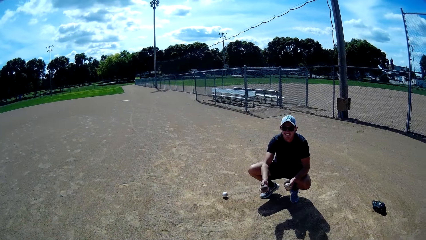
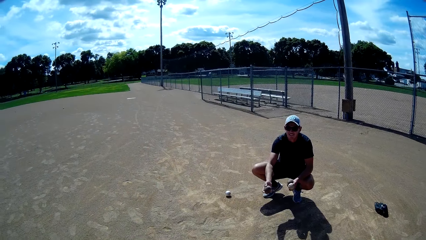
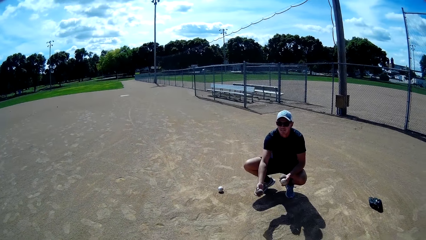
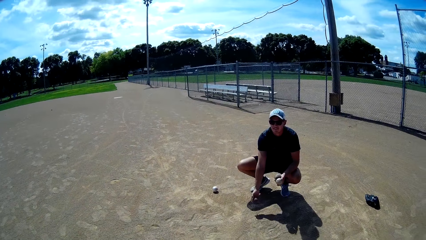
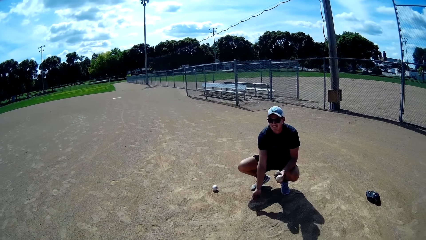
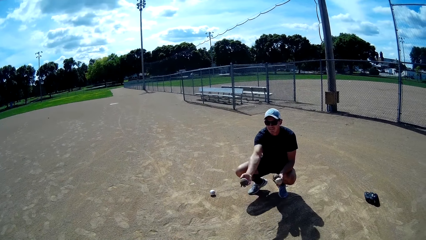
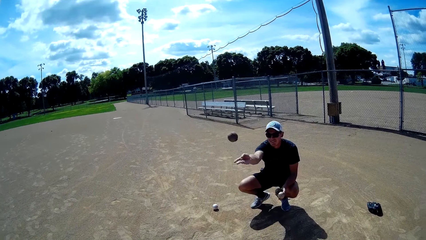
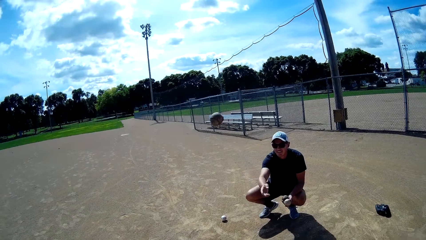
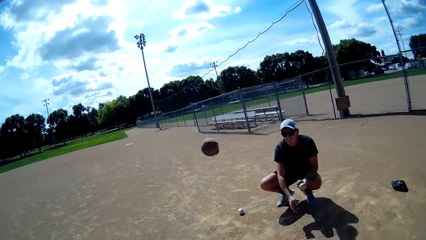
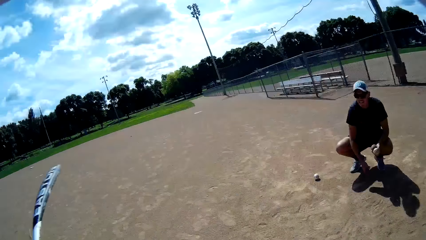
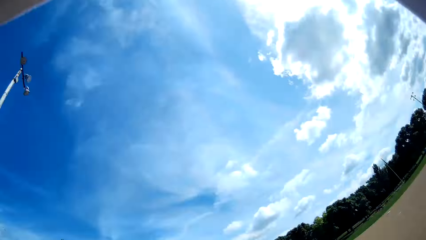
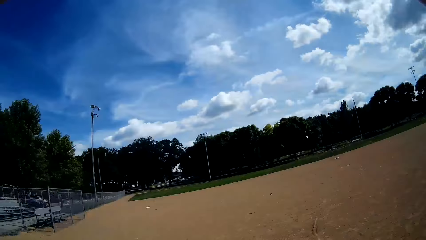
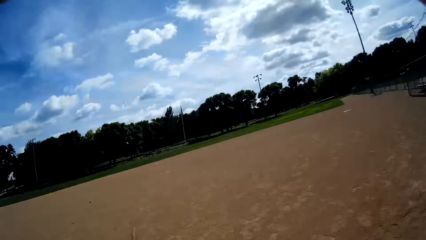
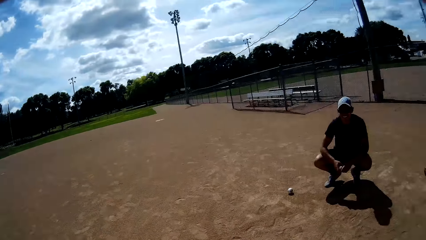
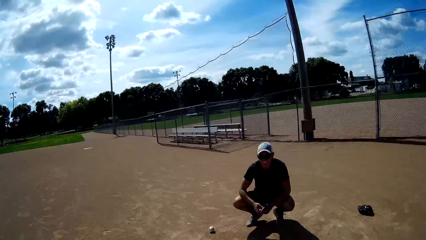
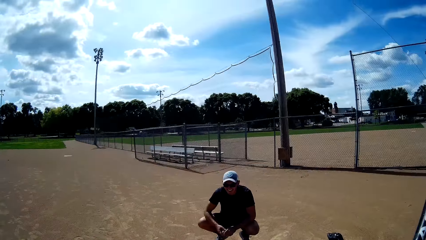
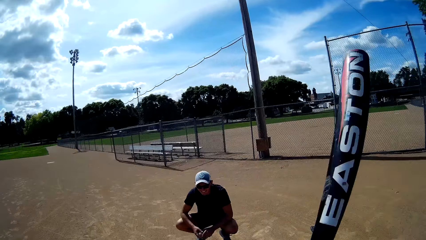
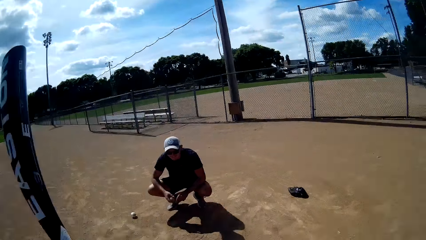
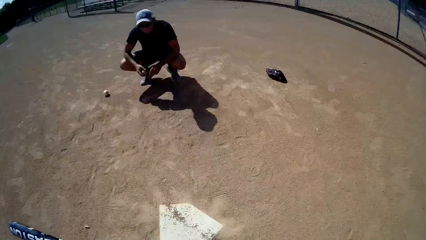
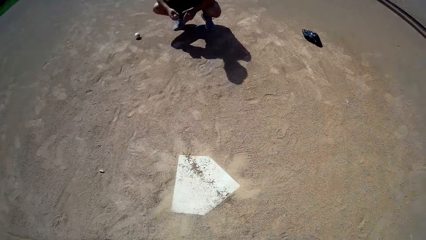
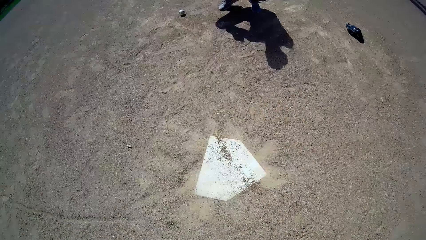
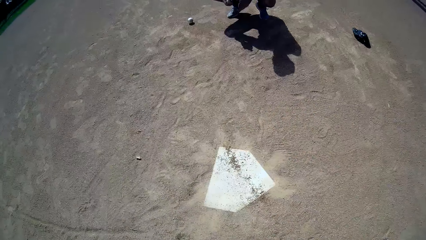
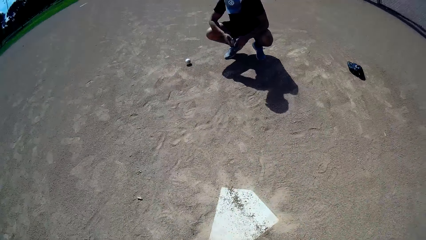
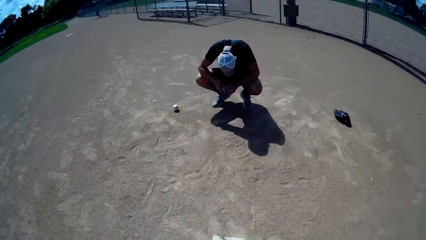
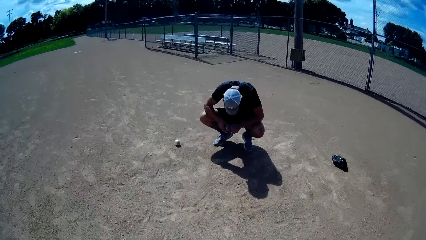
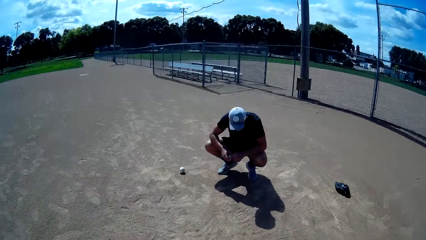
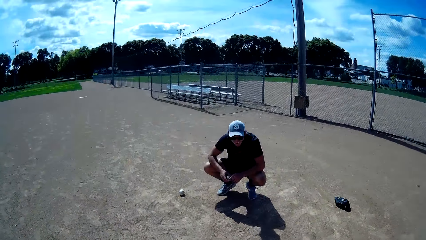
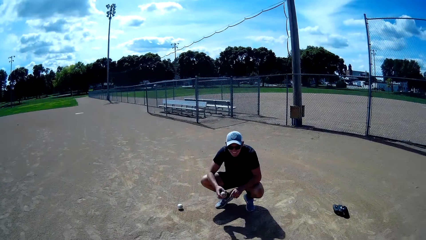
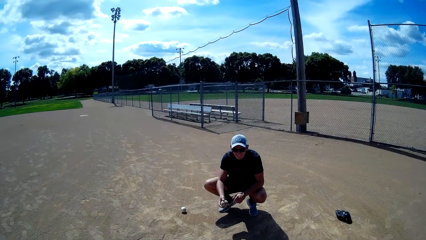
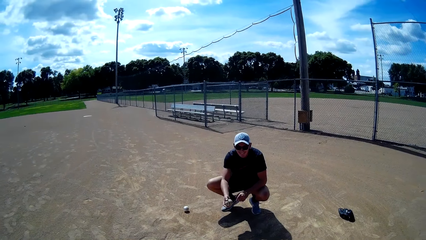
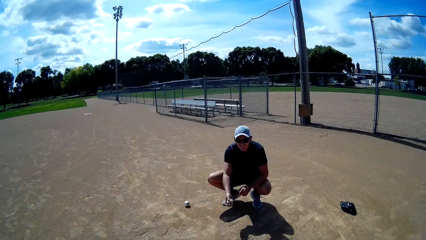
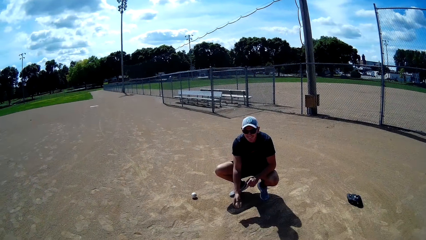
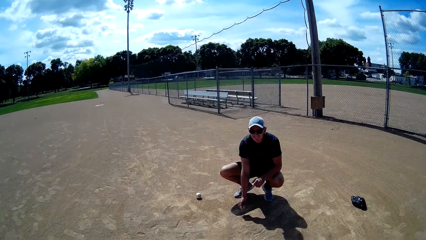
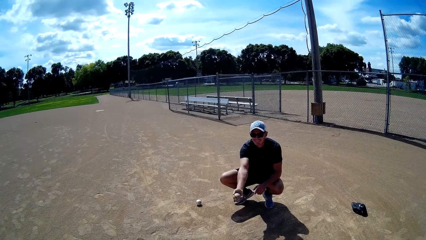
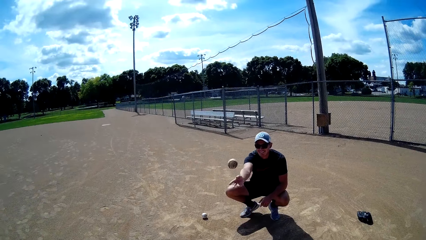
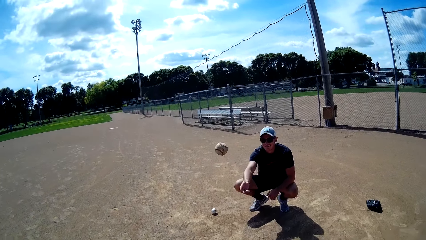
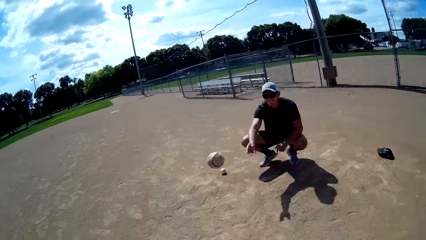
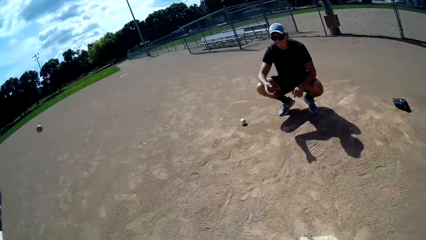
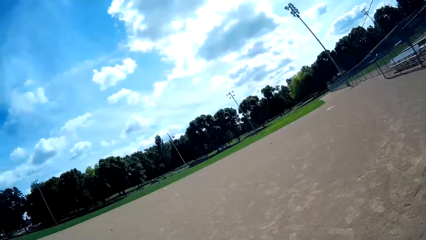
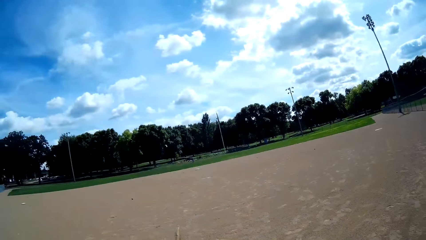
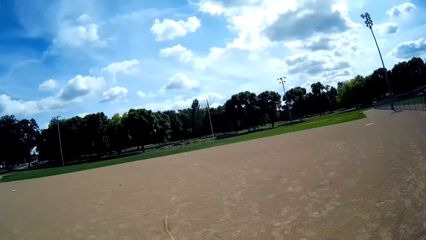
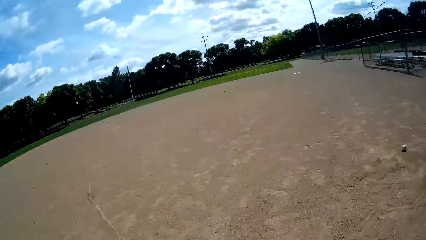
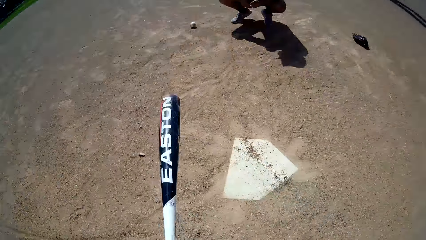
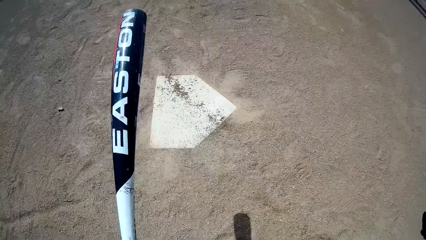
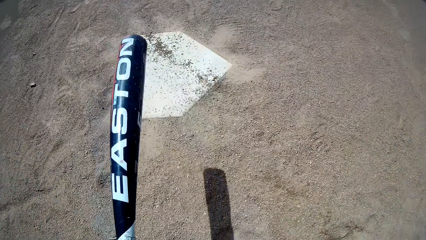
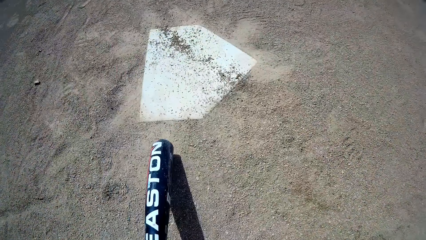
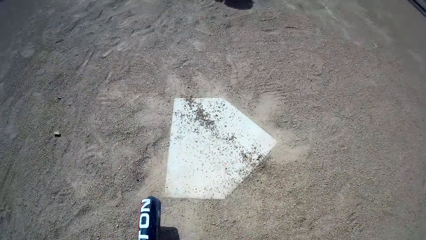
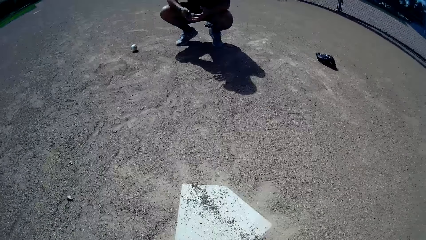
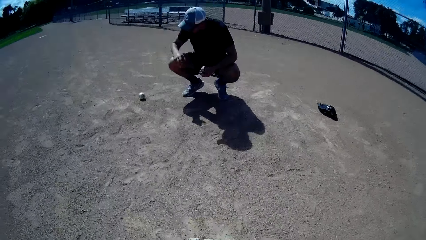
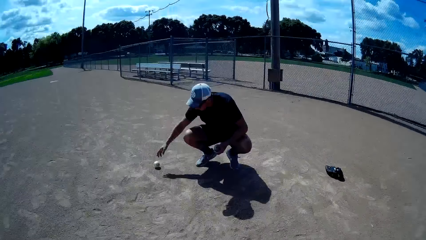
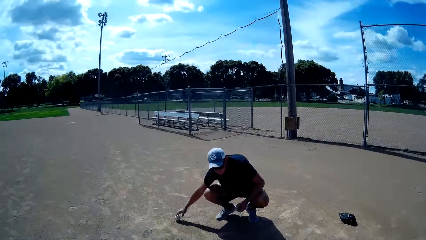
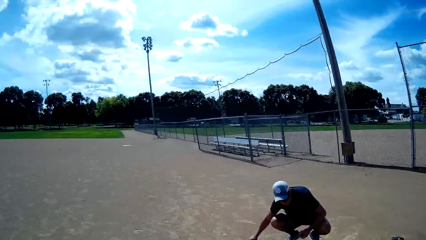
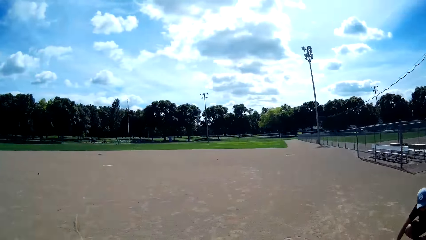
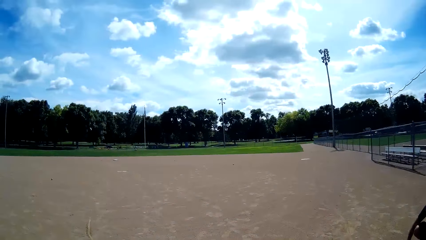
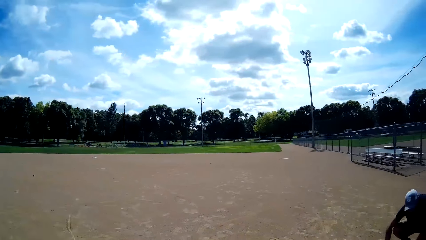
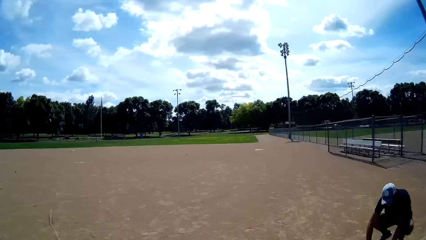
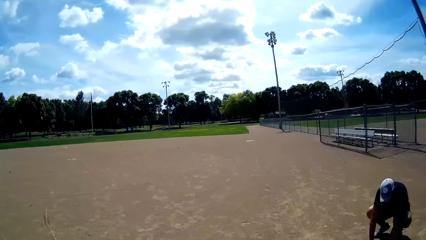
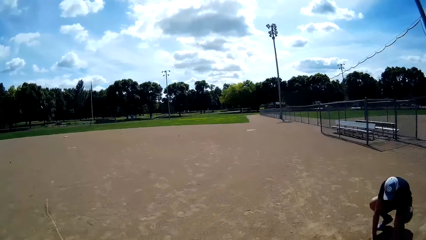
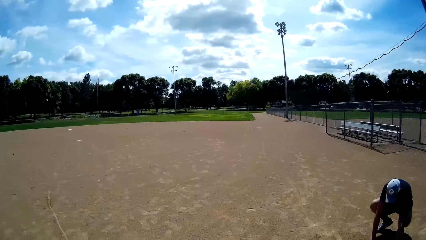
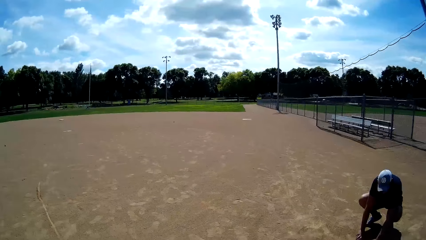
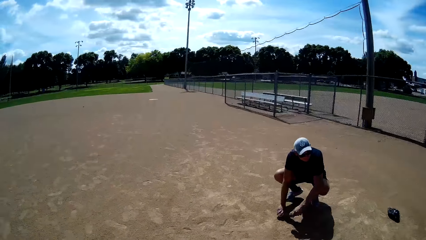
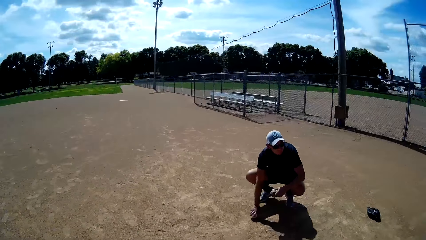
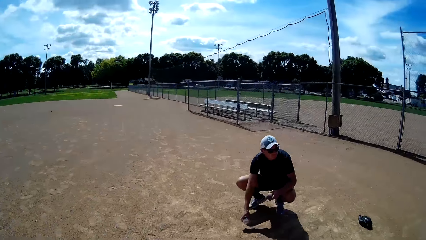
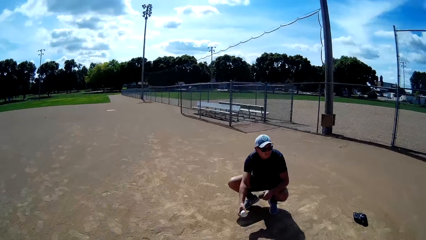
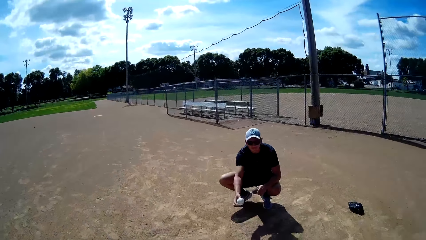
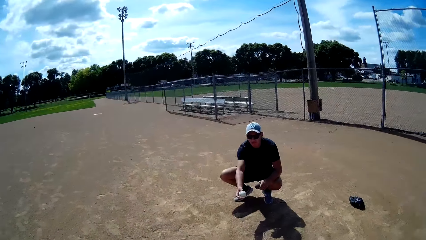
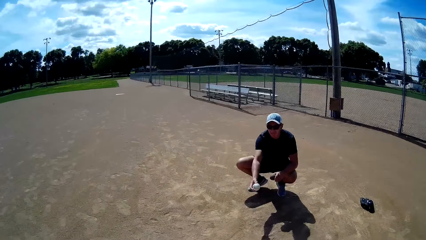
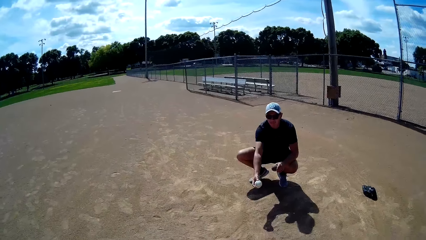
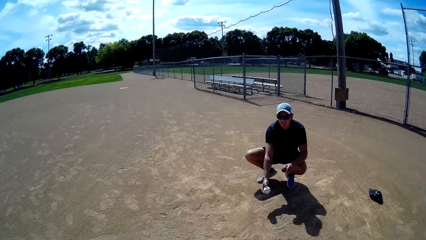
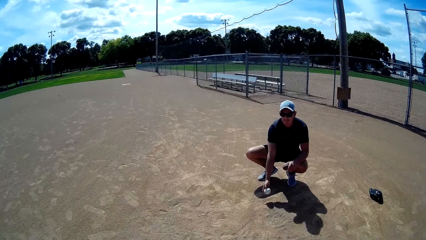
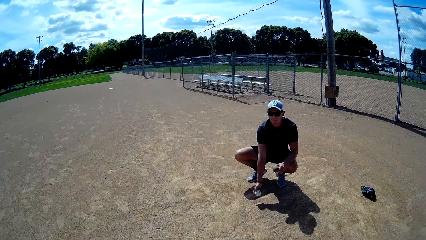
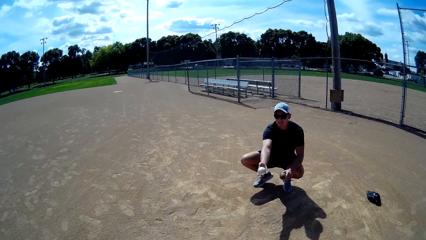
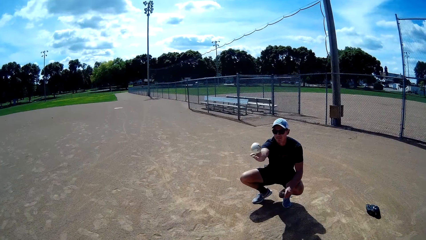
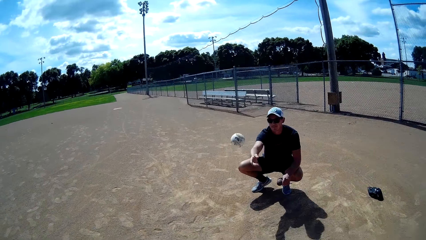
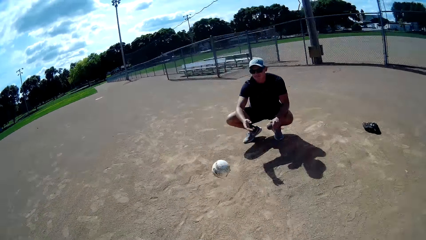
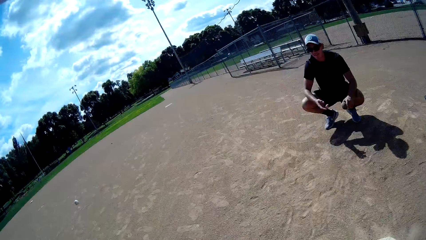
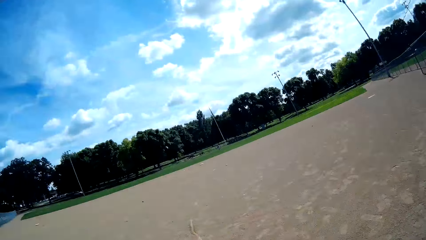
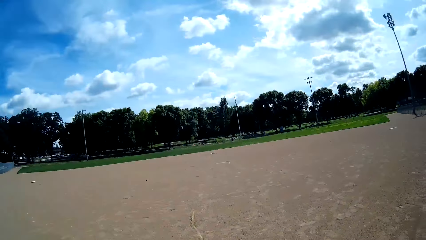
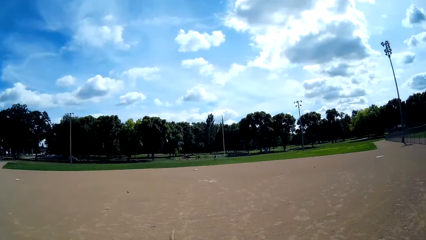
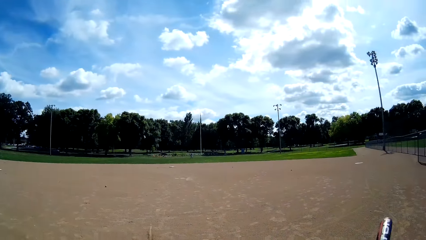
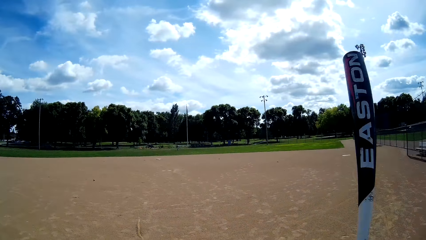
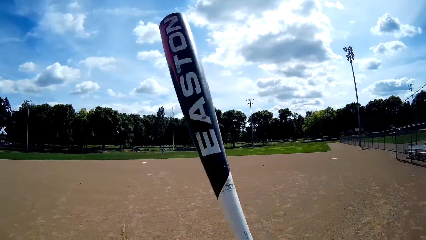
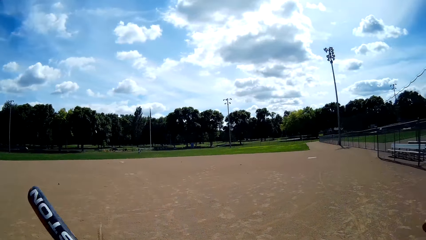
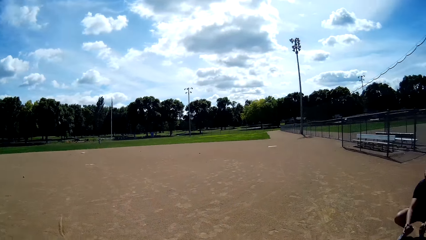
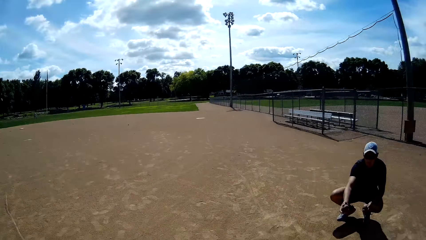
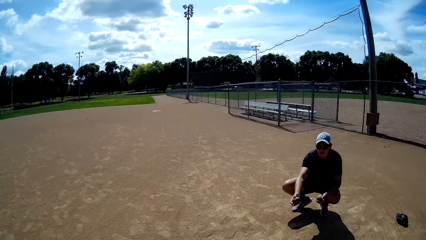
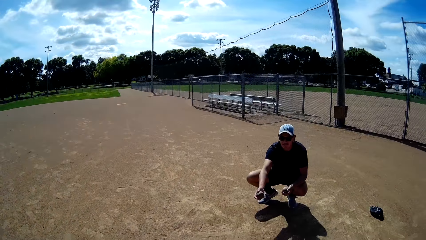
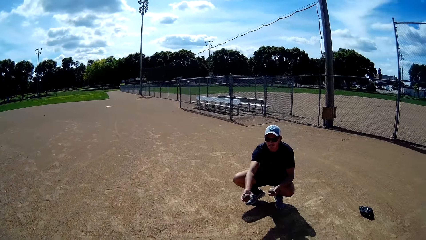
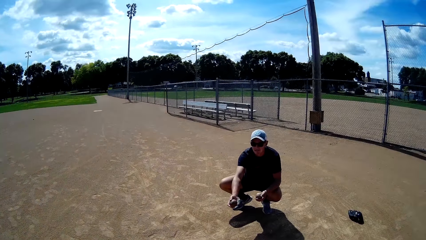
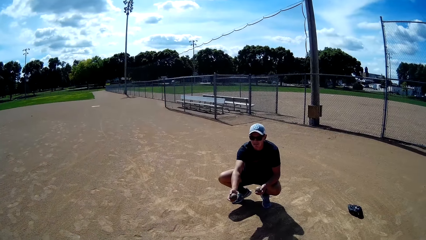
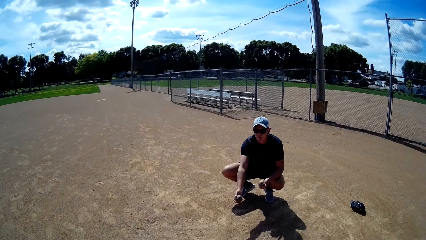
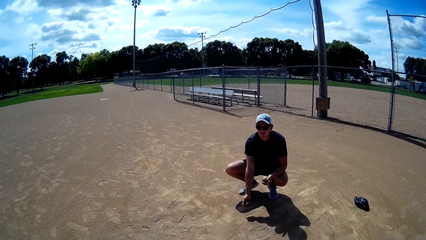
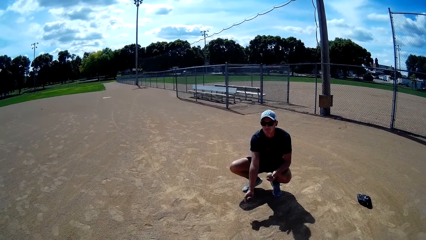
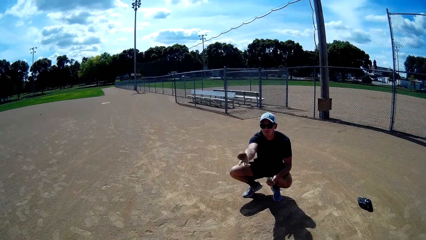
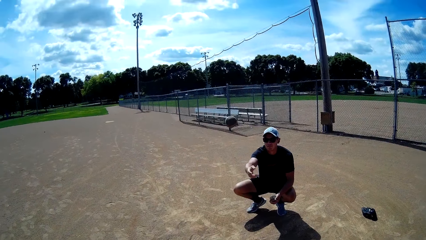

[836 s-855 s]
A man throws another ball towards the camera wearer with his right hand. The camera wearer hits the ball with the baseball bat in his hands. He misses the ball. The man throws another ball towards the camera wearer with his right hand. The camera wearer hits the ball with the baseball bat in his hands. The man picks up a ball from the ground and throws another ball towards the camera wearer with his right hand. The camera wearer hits the ball with the baseball bat in his hands. The man throws another ball towards the camera wearer with his right hand.
